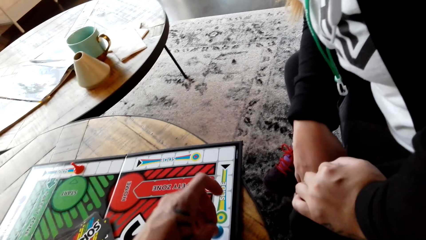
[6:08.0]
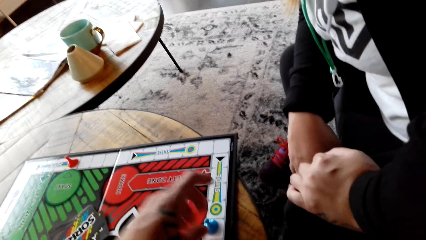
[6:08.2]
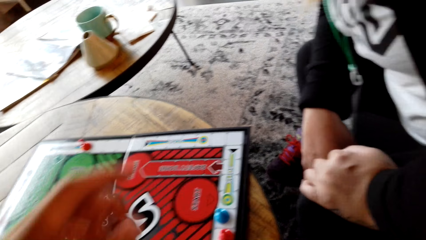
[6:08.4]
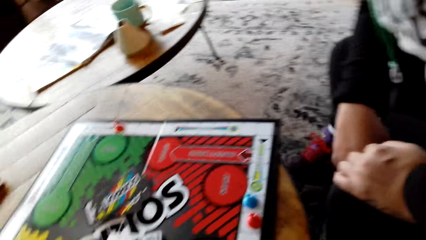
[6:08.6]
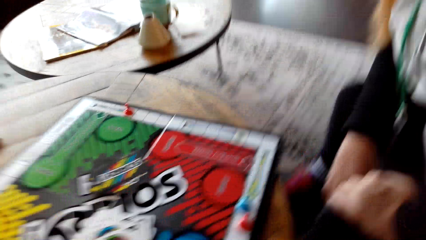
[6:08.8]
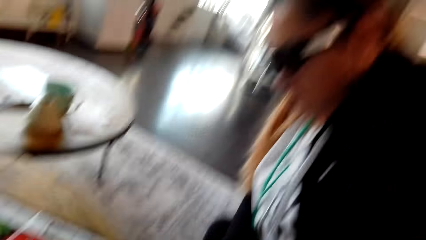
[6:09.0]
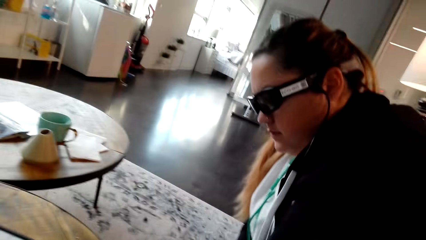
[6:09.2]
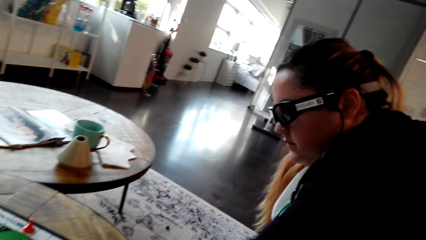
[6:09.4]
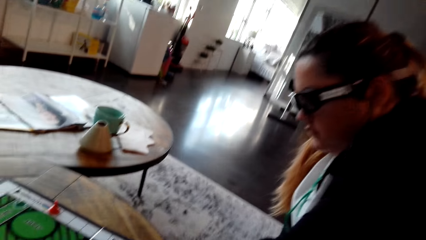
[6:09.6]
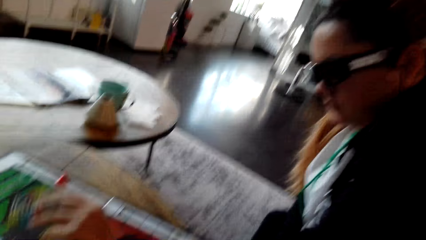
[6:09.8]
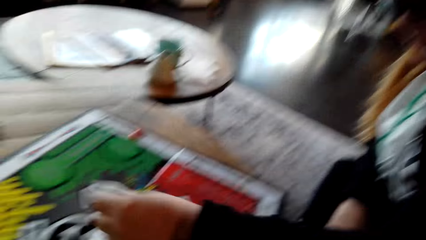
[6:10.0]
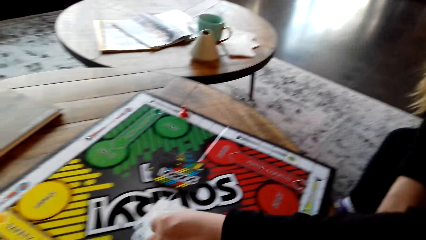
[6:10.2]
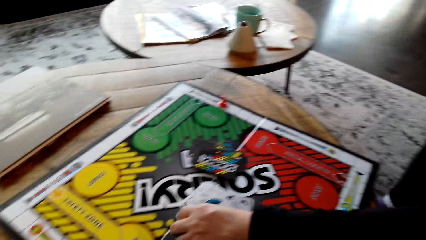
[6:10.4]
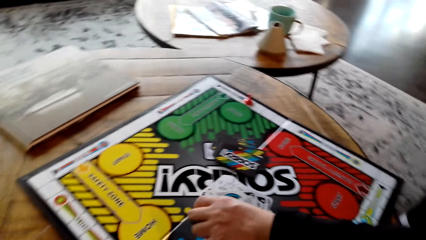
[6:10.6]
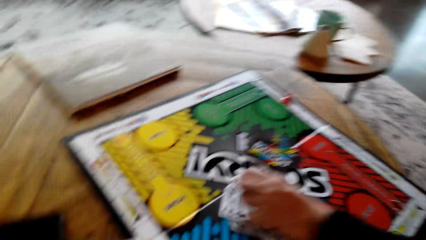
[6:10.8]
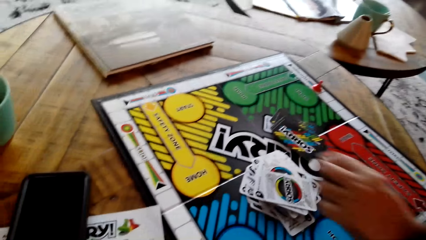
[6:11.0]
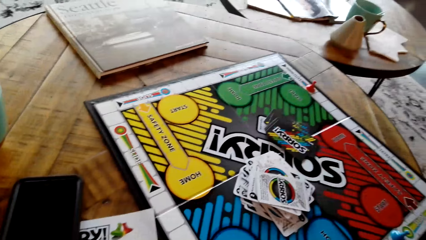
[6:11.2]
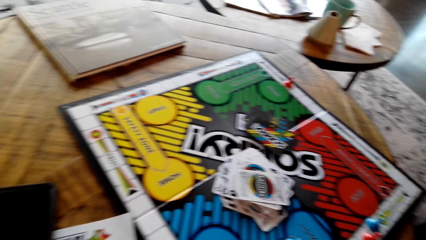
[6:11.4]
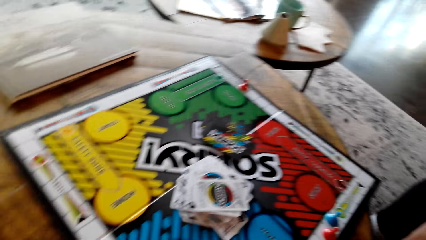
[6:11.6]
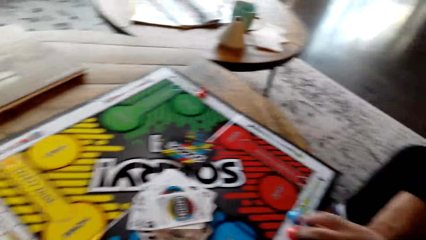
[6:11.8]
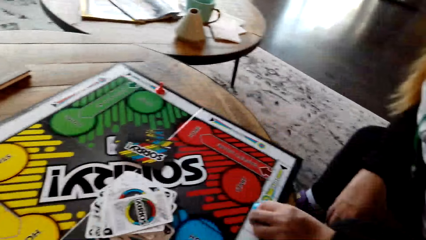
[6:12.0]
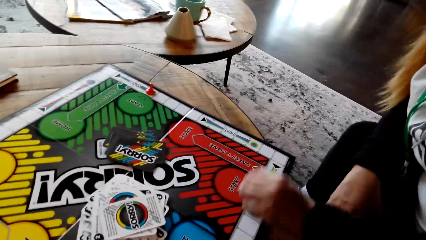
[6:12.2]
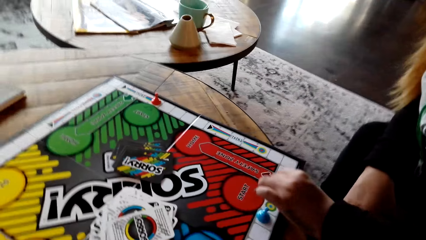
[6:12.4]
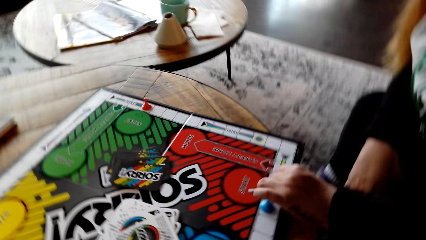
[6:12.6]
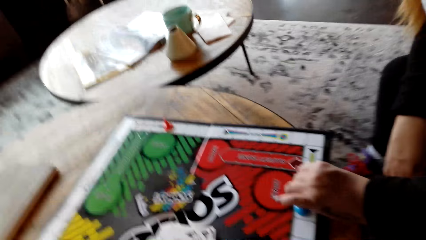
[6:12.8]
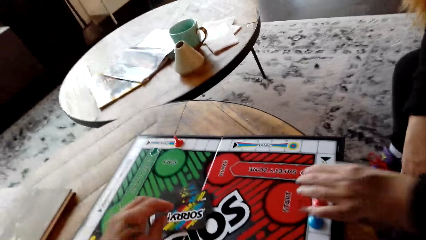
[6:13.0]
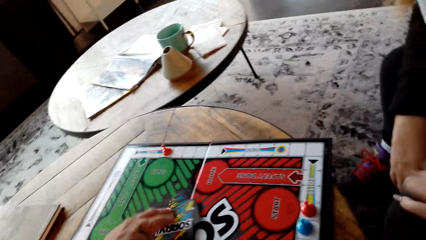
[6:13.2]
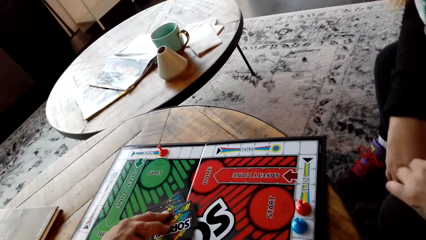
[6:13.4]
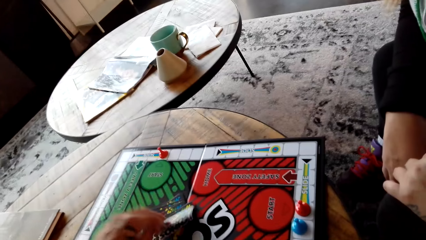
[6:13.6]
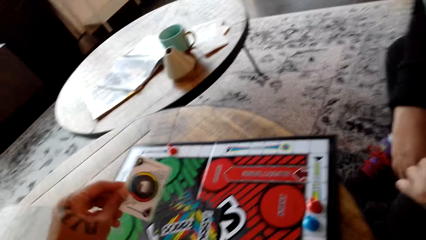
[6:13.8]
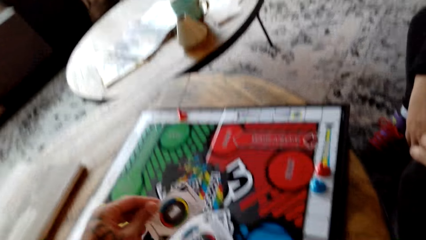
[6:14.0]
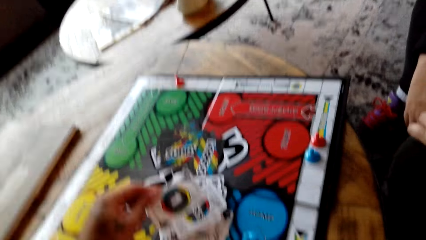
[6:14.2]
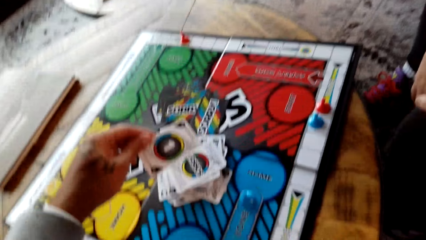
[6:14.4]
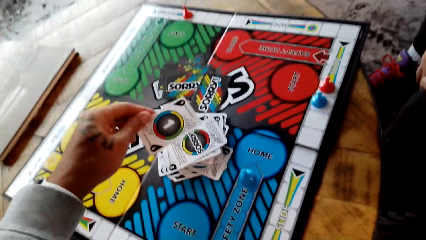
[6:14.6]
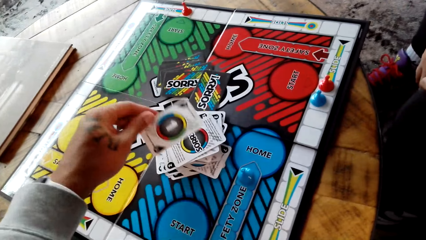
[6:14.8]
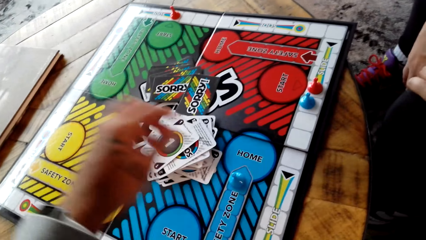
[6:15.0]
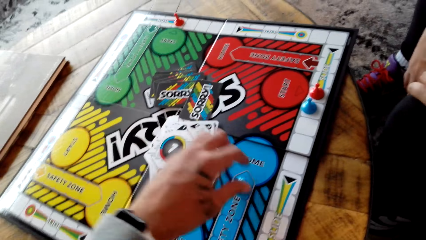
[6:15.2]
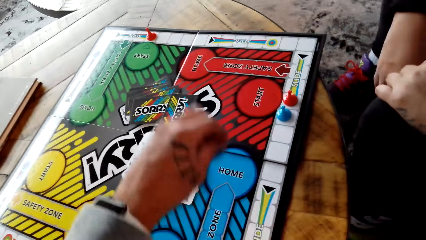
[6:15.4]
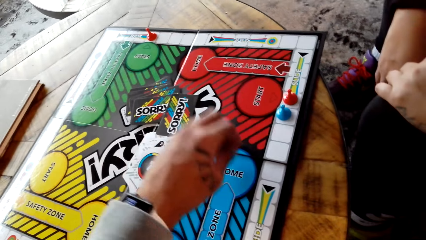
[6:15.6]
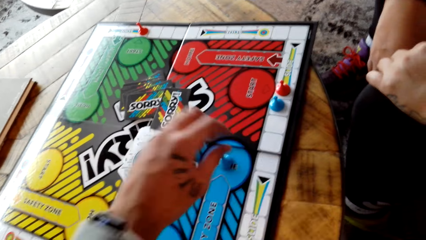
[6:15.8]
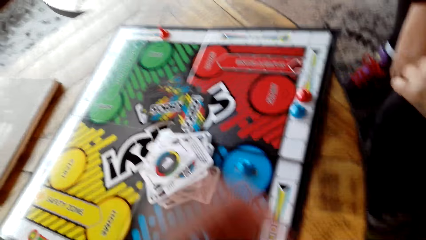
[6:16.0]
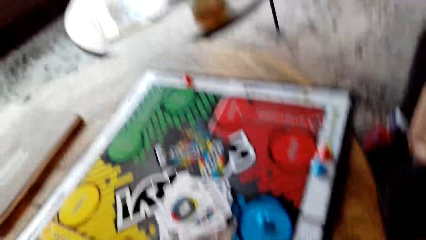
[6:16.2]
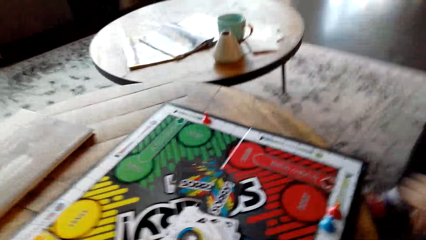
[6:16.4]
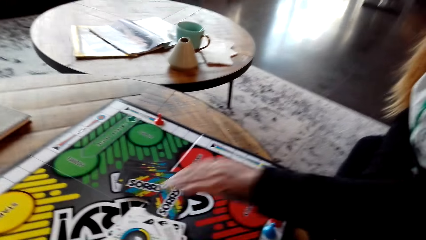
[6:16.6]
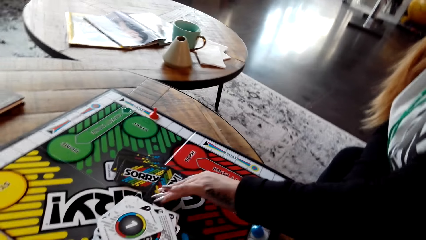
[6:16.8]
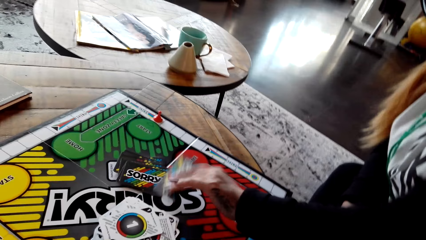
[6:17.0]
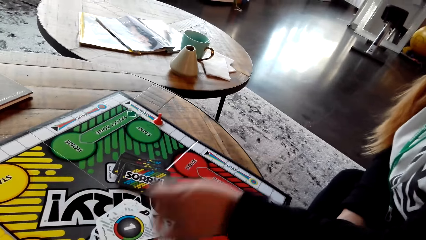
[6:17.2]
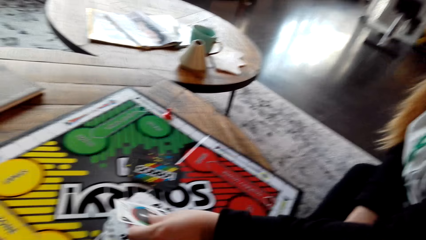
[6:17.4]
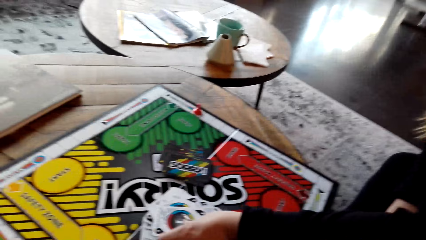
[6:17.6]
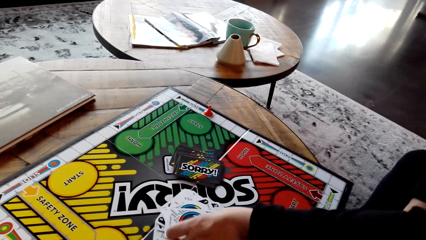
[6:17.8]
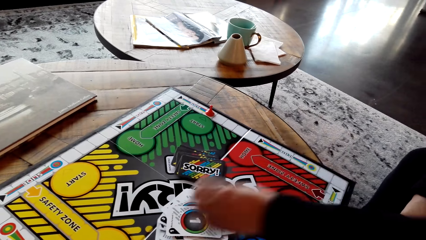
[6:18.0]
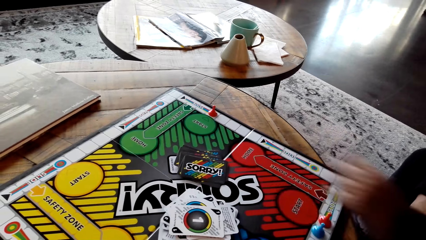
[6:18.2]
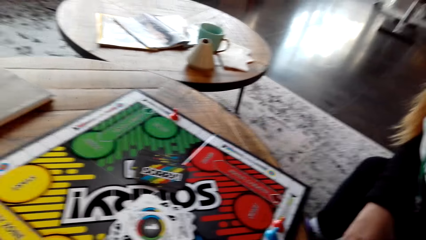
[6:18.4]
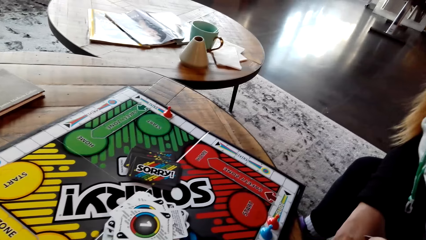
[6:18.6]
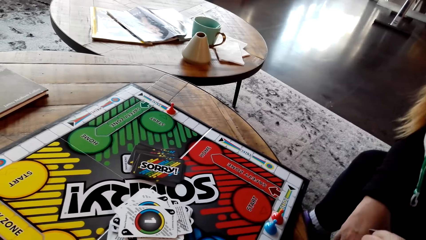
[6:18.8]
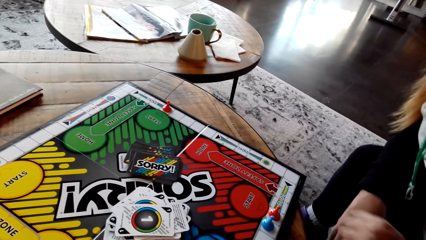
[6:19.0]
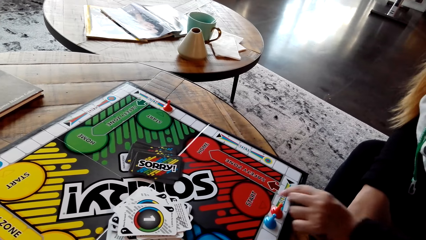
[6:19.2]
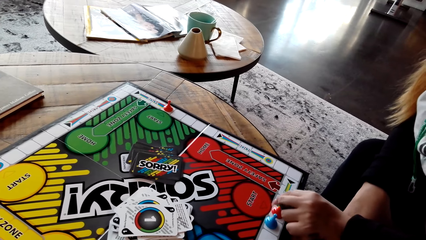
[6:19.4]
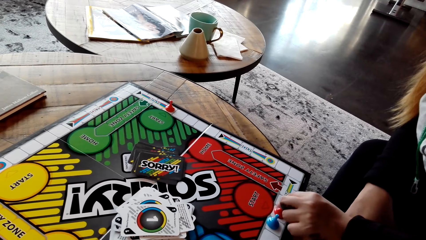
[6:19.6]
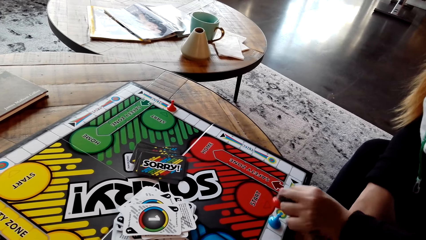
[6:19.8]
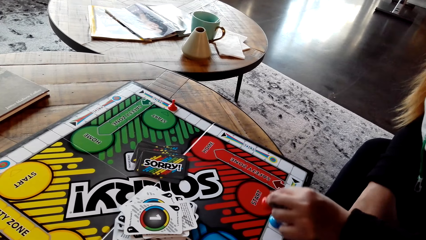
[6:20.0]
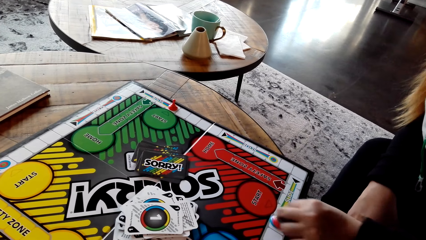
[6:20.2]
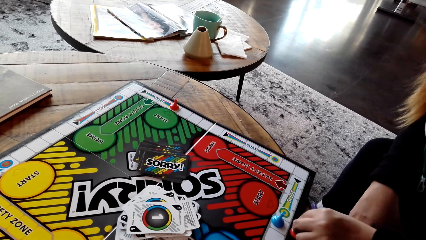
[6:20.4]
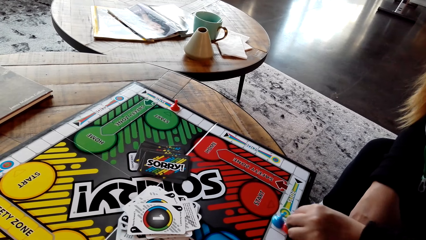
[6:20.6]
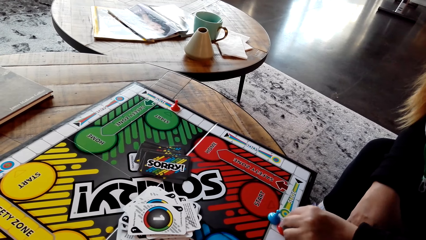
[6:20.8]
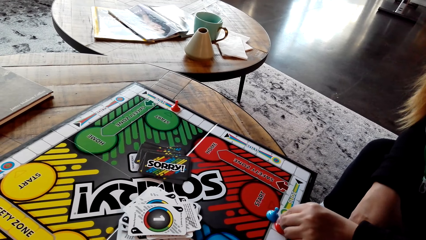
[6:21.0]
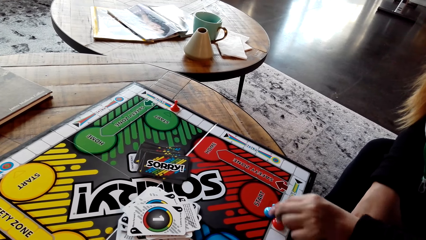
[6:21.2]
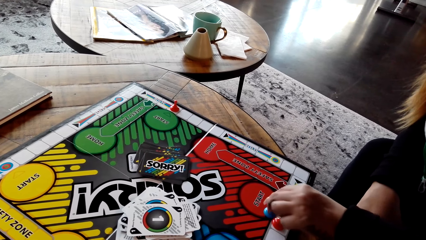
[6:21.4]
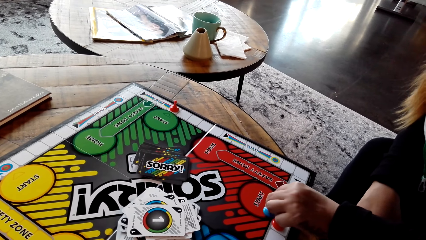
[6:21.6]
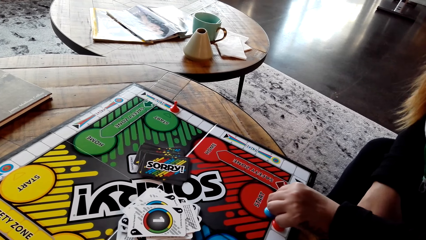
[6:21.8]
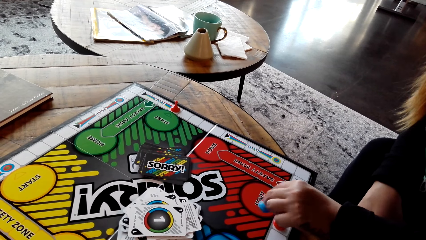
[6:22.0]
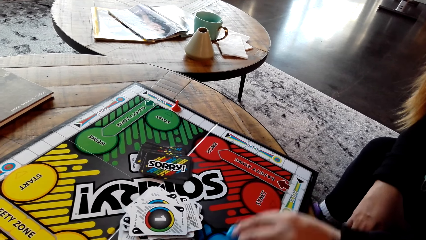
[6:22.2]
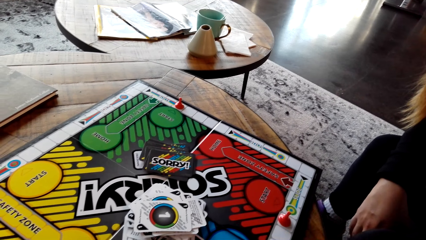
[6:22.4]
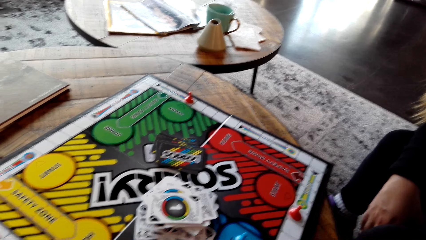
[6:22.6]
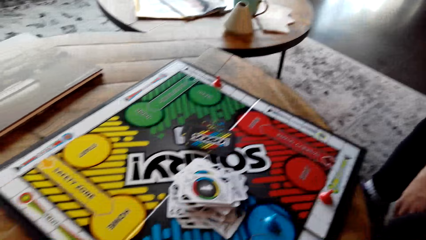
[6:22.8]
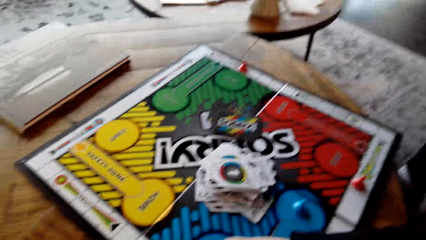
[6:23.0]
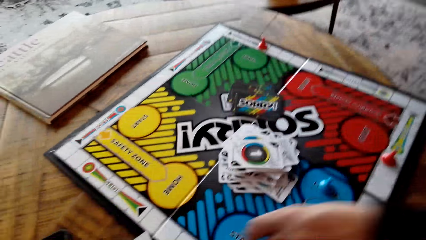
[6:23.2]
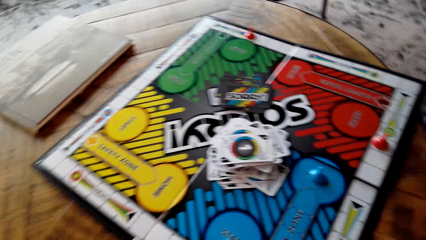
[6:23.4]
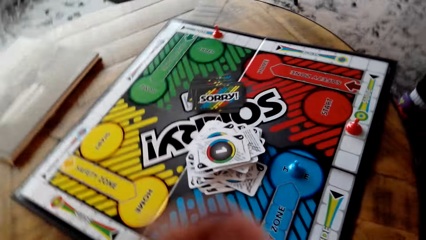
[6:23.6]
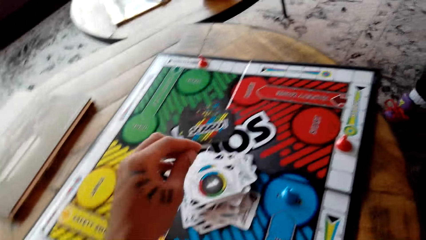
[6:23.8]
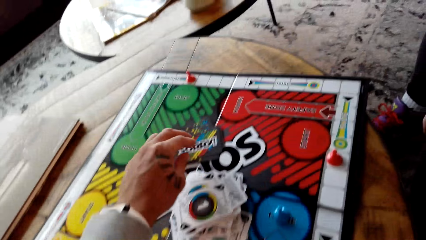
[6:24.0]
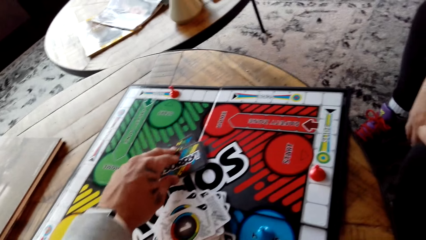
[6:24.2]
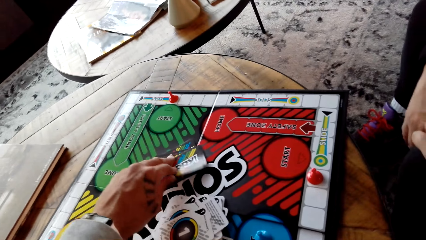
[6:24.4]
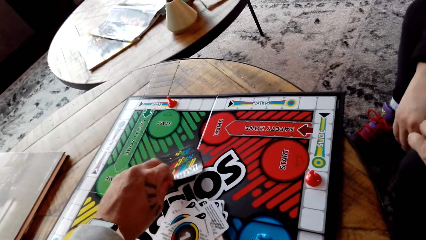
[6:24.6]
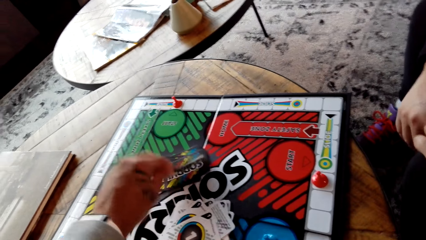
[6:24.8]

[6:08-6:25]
The woman picks the card, puts the card on other cards, moves the Sorry game piece and plays the board game. The camera wearer picks the card, puts the card on other cards, moves the Sorry game piece and plays the board game. The woman picks the card, puts the card on other cards, plays the board game and moves the Sorry game piece. The camera wearer plays the board game and takes the card.
